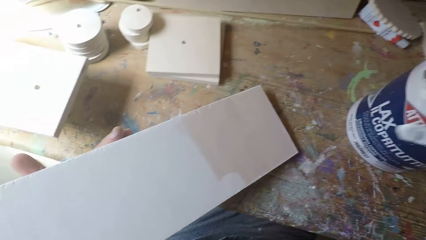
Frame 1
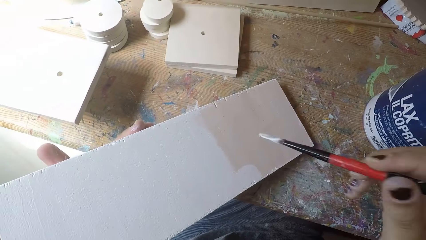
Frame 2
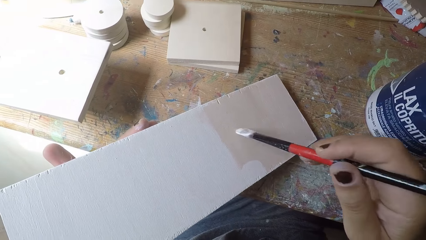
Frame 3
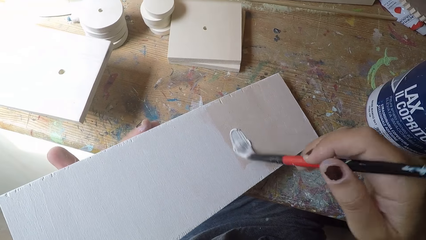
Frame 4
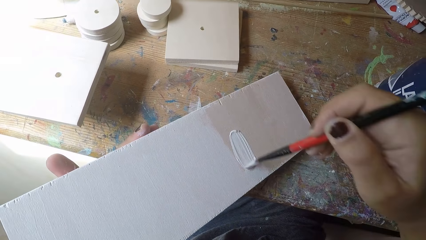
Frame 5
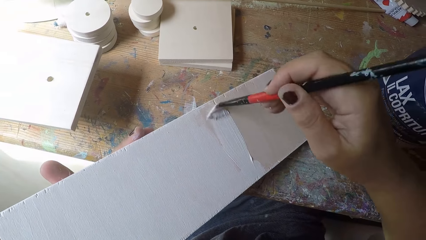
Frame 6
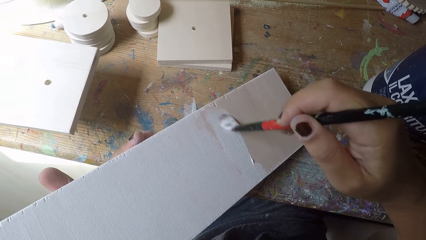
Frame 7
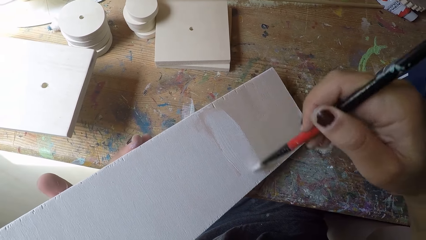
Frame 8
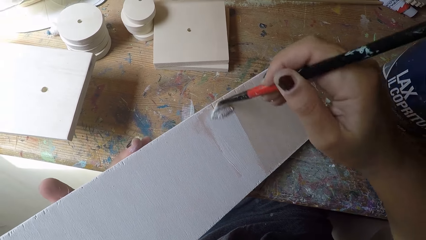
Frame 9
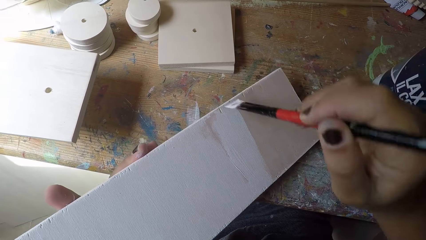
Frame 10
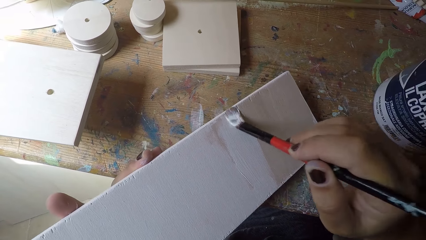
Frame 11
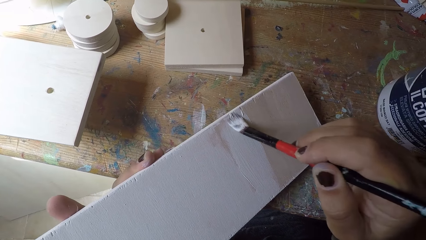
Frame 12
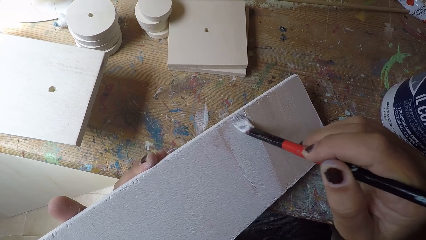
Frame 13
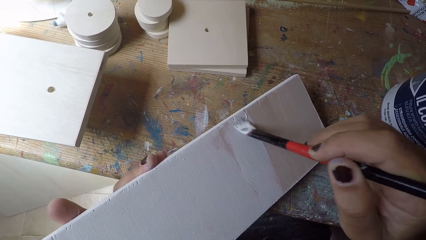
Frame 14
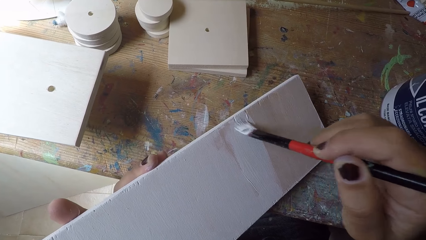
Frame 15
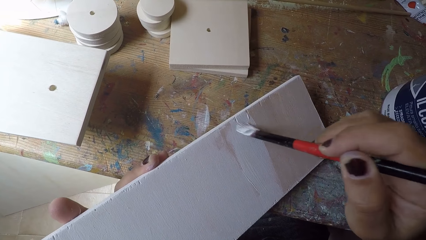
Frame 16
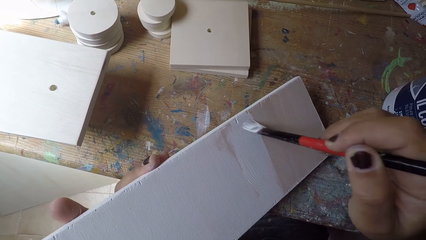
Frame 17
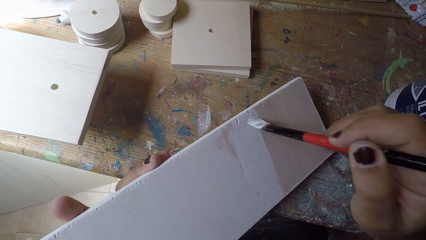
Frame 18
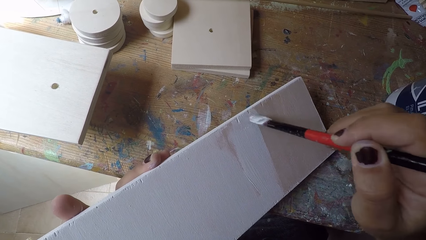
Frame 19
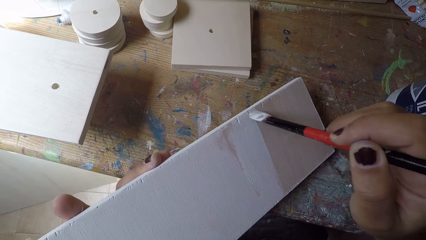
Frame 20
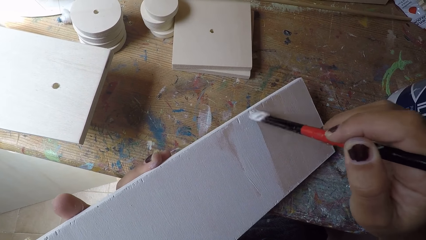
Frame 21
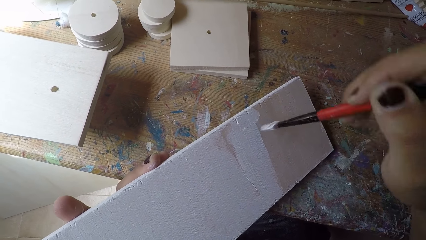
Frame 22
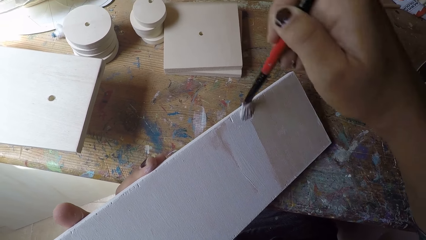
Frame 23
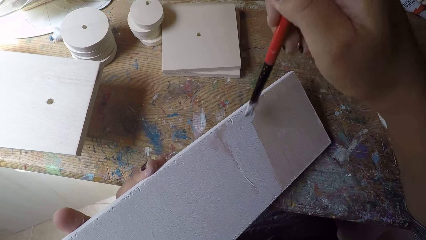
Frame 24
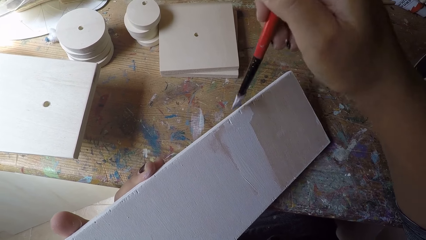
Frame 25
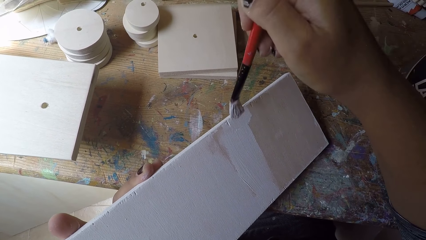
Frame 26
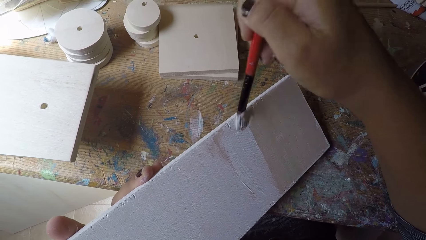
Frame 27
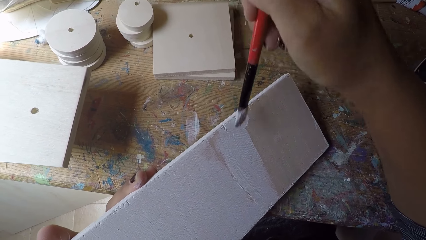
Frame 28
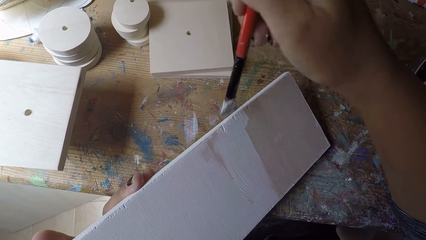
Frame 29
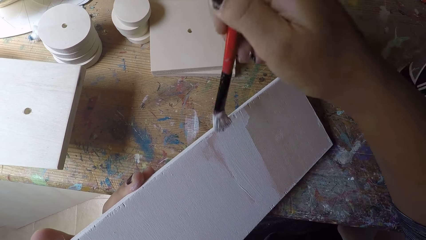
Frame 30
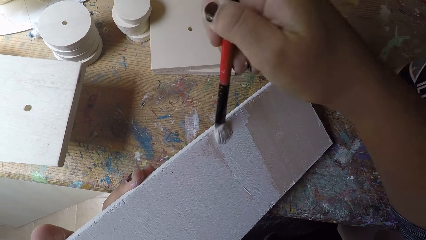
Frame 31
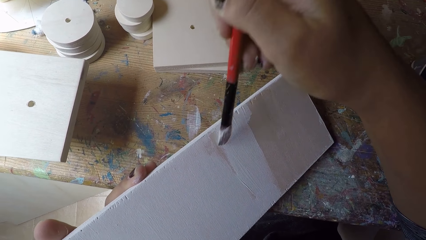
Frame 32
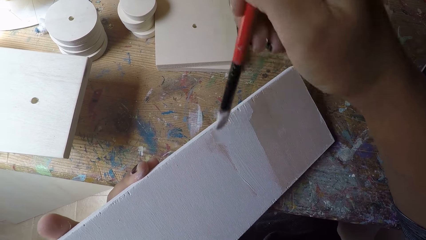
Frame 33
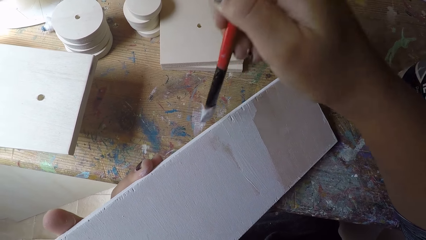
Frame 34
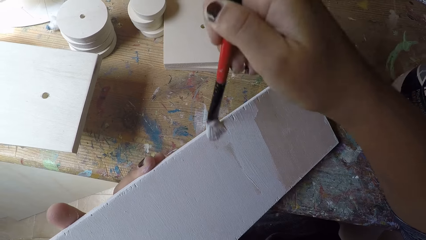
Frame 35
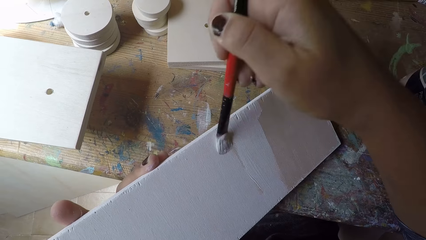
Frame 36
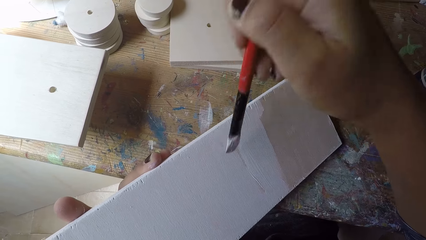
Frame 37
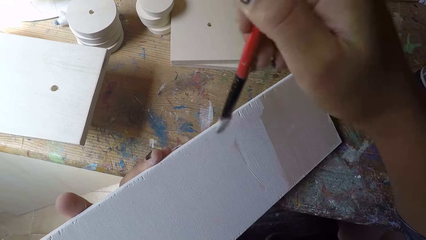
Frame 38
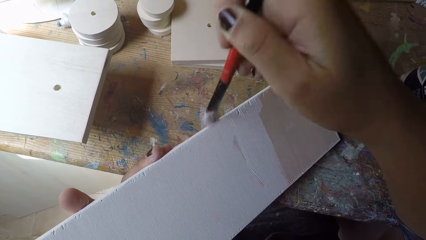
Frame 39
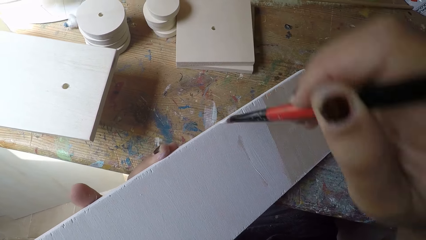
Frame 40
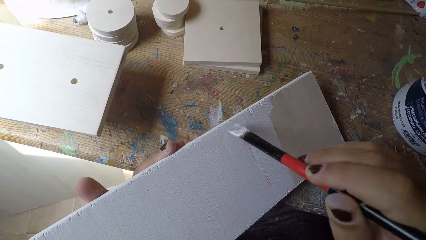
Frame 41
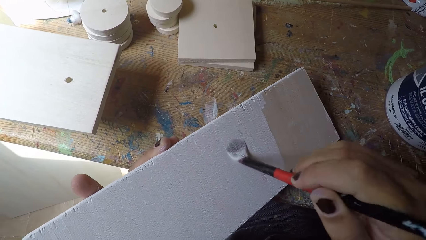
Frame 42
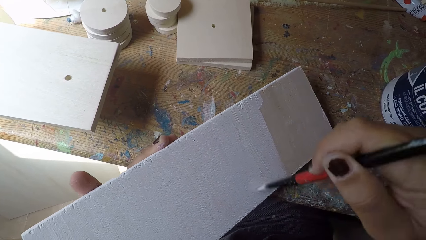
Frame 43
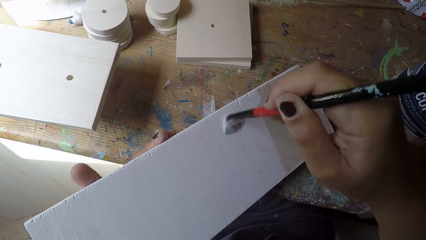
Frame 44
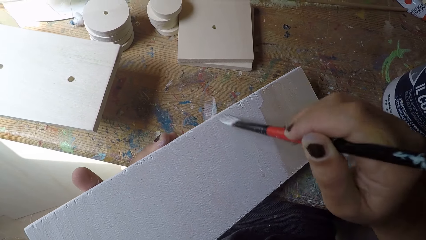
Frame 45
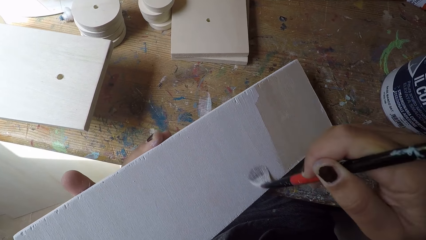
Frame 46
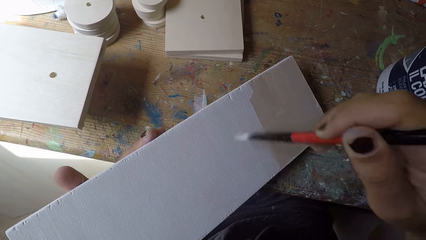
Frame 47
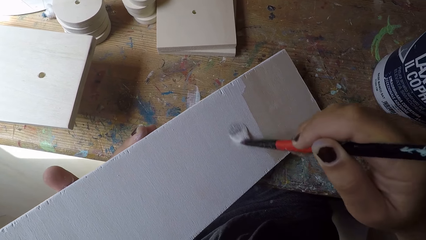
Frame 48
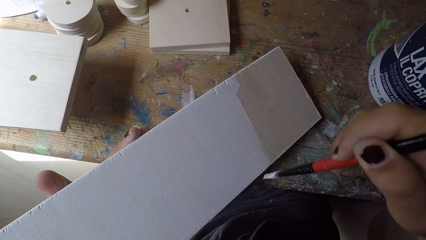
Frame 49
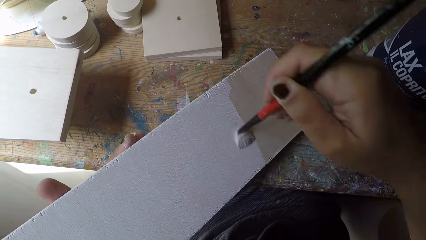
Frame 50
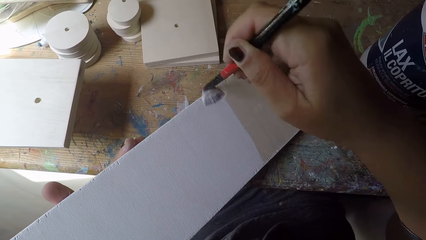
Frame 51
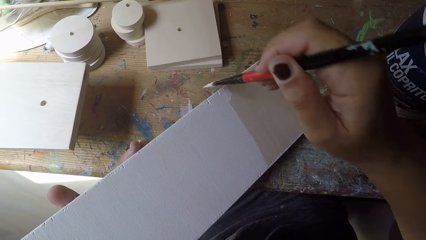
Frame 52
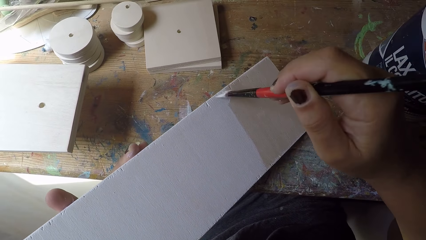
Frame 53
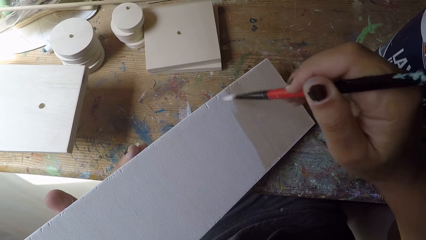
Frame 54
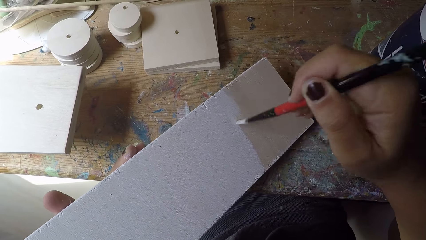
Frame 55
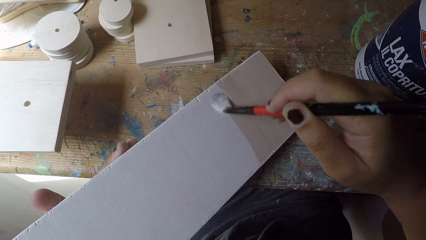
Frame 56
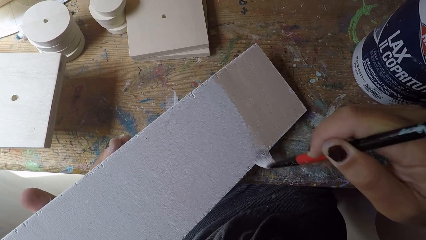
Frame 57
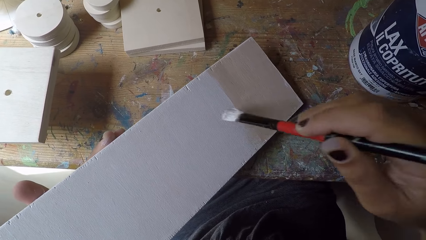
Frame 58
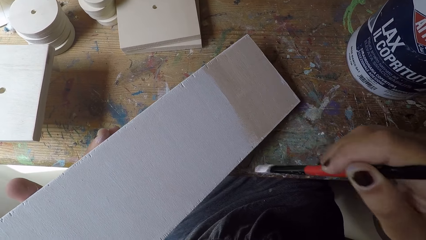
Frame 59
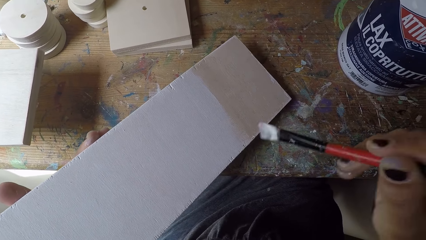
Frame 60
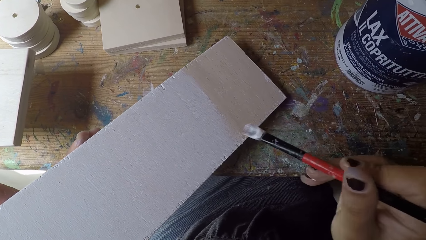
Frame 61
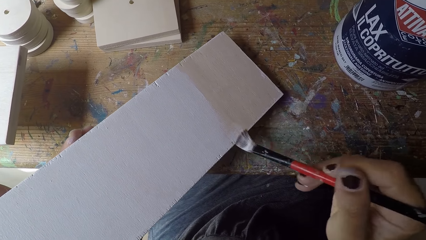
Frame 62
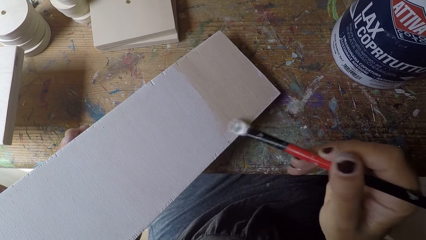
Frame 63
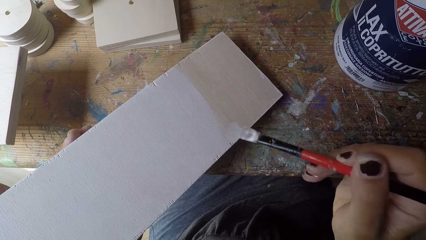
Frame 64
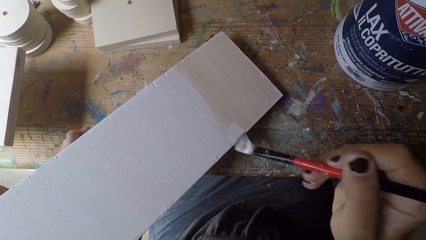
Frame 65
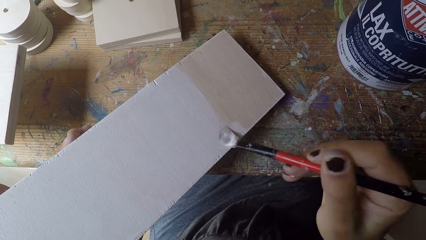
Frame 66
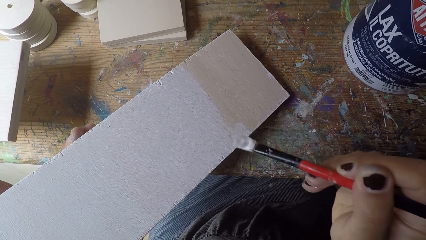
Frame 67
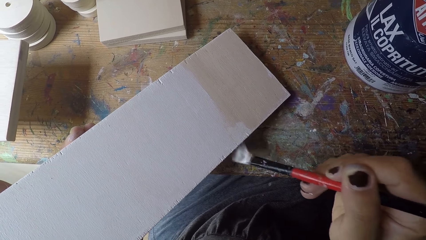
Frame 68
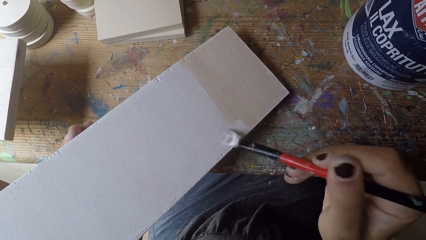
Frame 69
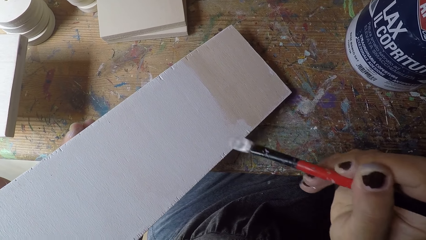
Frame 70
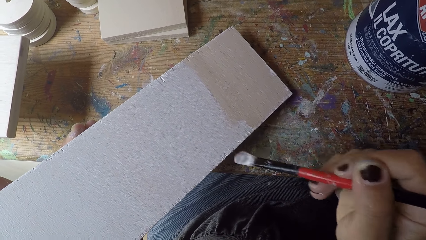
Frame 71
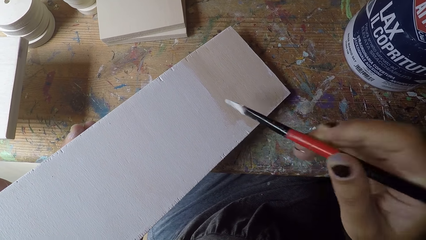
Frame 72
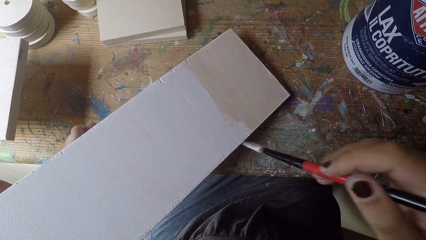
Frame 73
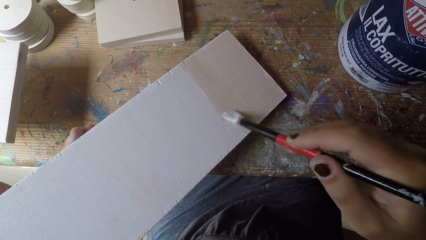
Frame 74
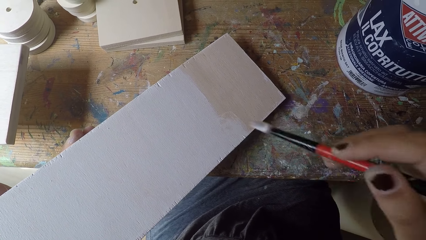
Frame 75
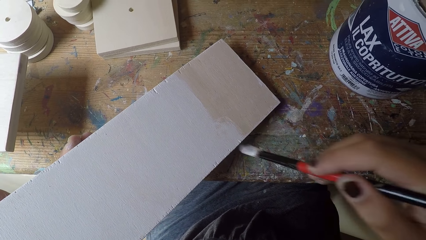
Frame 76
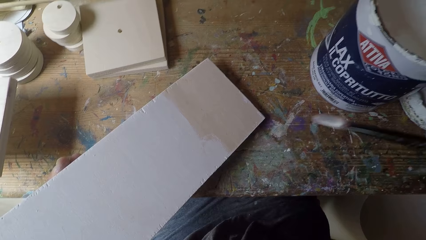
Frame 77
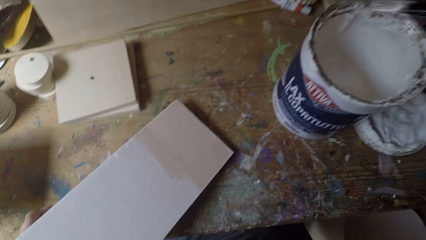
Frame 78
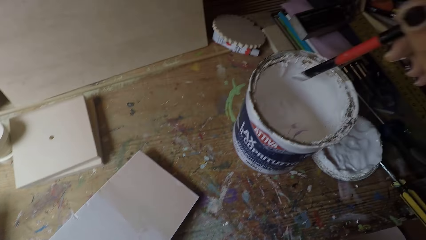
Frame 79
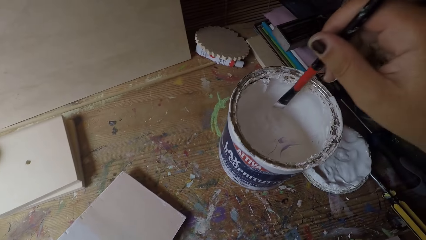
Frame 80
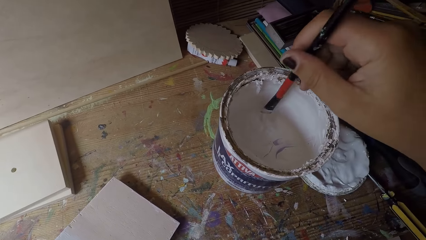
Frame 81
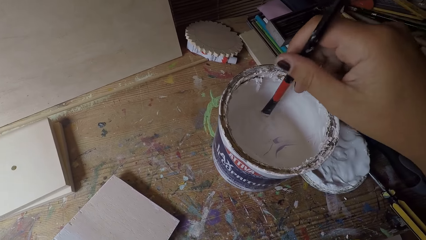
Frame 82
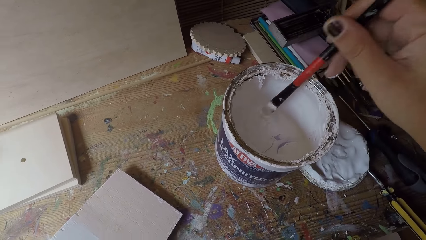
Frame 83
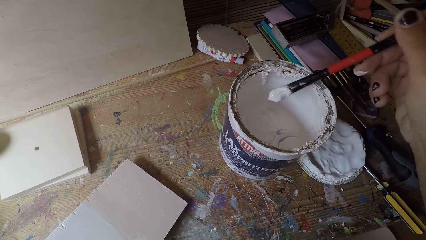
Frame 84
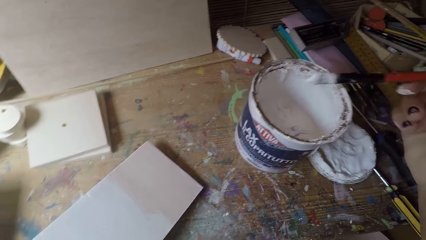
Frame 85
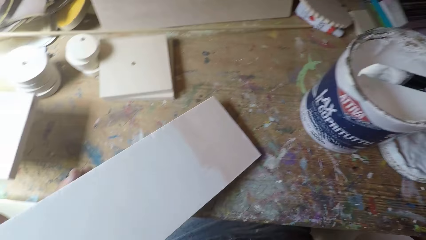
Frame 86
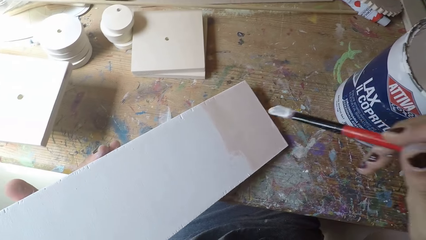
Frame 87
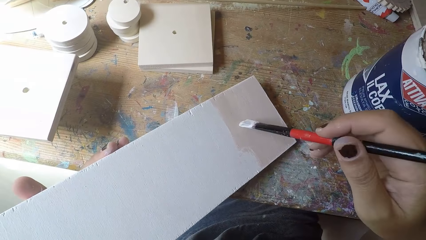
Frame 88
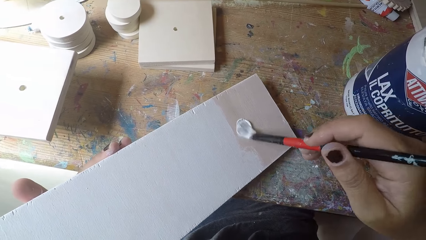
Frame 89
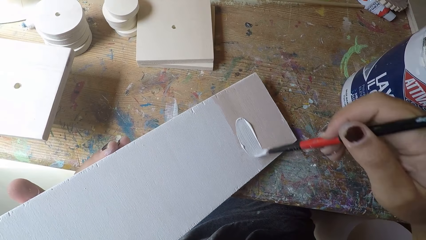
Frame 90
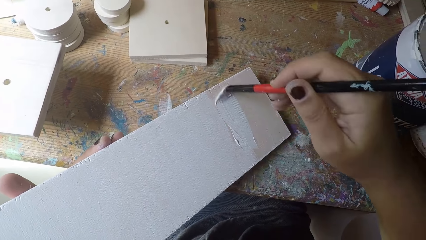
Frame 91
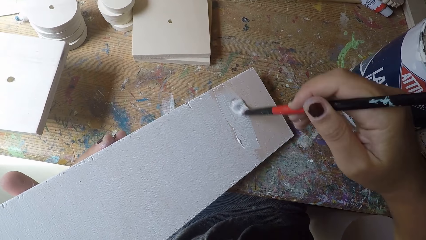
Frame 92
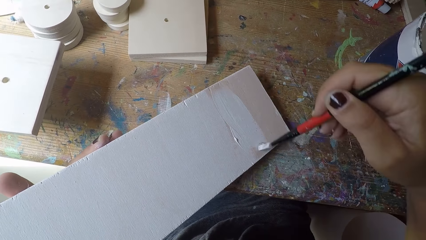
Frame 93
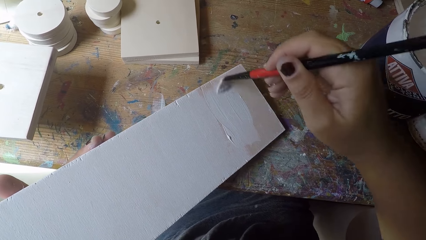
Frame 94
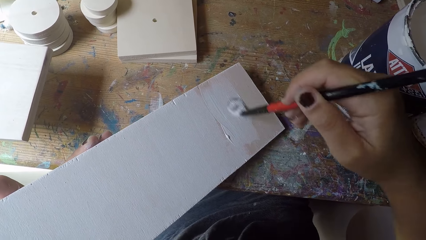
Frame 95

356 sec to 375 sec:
The camera wearer paints the wooden plank with the paintbrush in his right hand. He dips the paintbrush in his right hand into the paint can. He paints the wooden plank with the paintbrush in his right hand.
